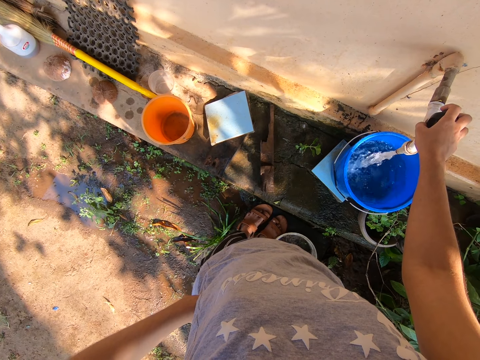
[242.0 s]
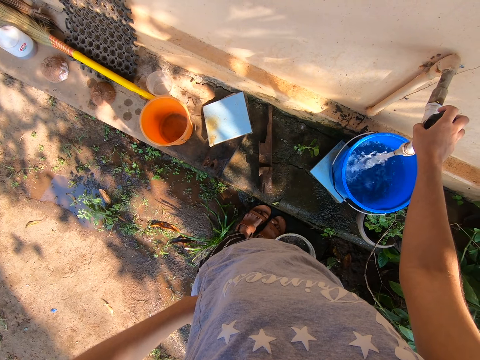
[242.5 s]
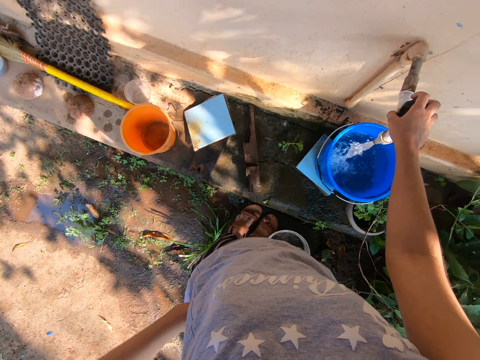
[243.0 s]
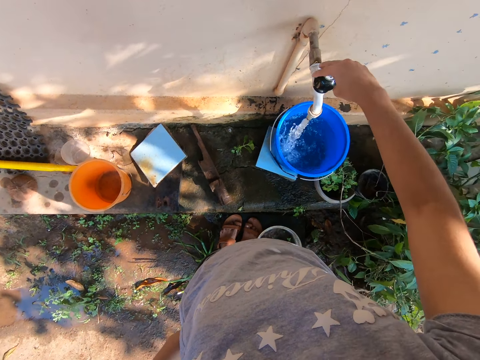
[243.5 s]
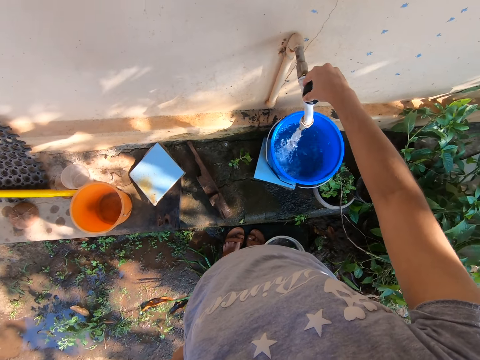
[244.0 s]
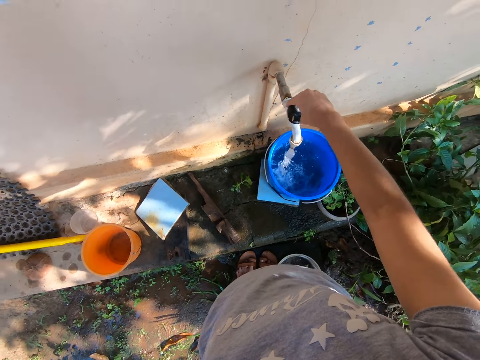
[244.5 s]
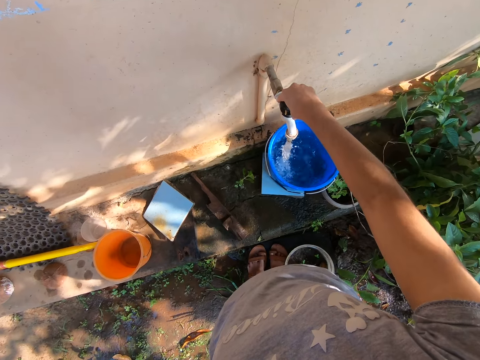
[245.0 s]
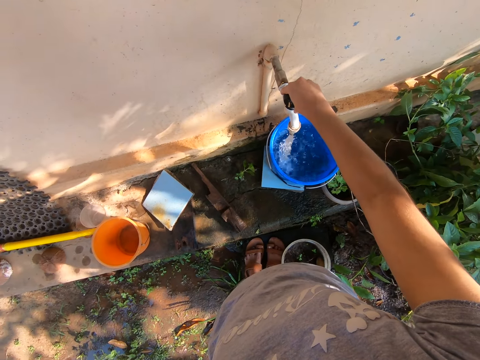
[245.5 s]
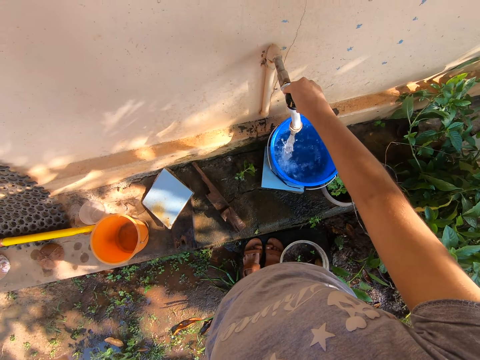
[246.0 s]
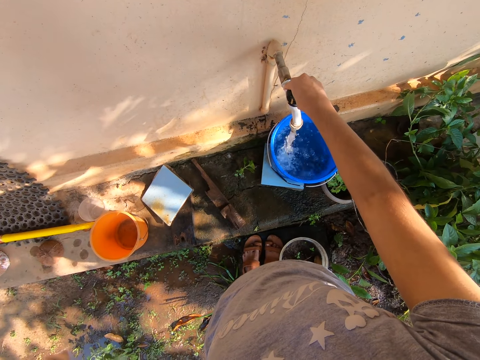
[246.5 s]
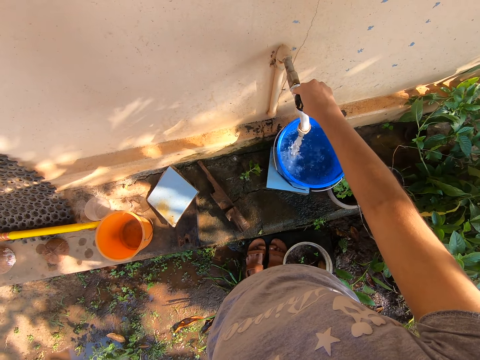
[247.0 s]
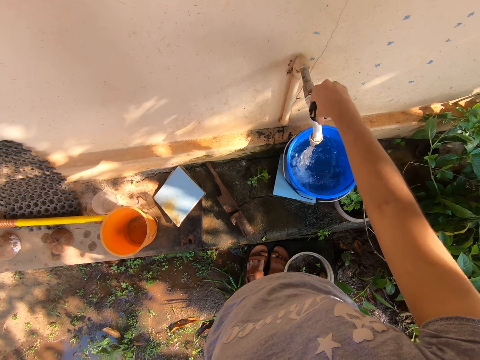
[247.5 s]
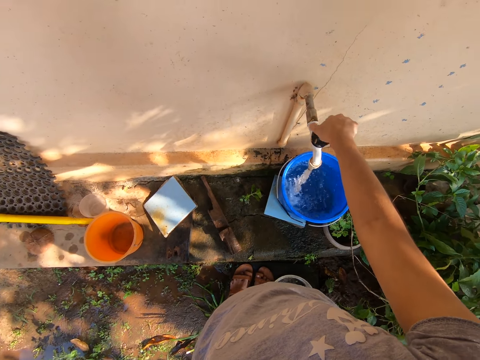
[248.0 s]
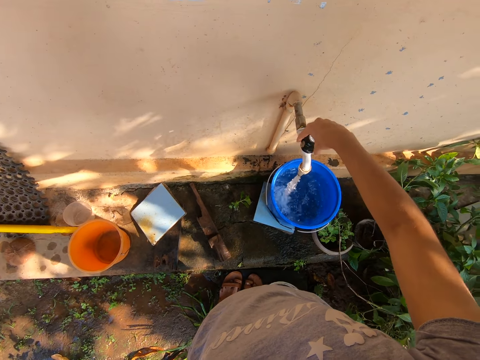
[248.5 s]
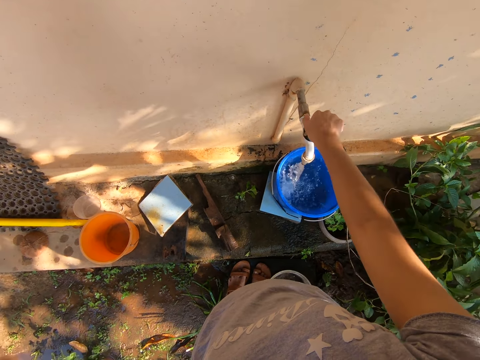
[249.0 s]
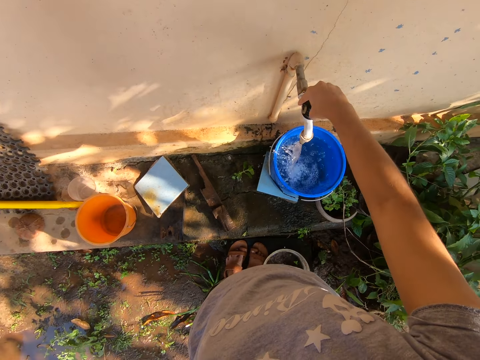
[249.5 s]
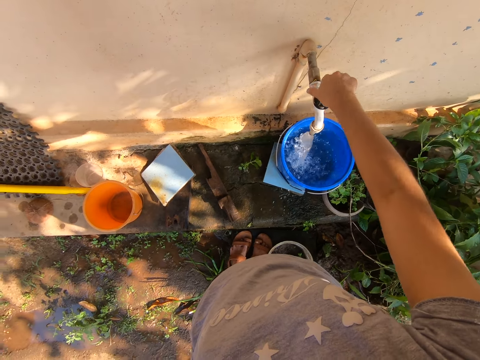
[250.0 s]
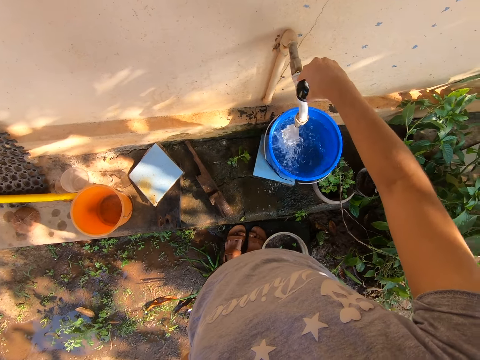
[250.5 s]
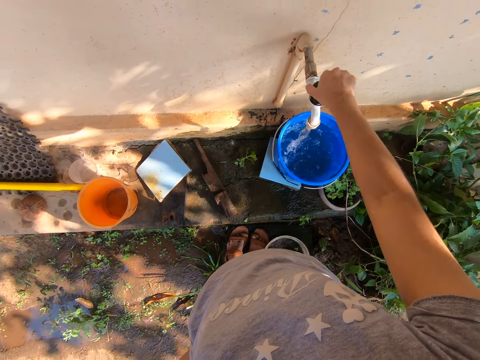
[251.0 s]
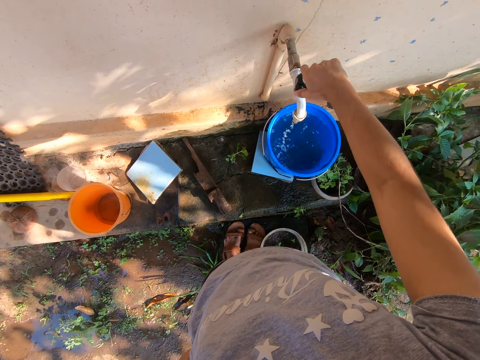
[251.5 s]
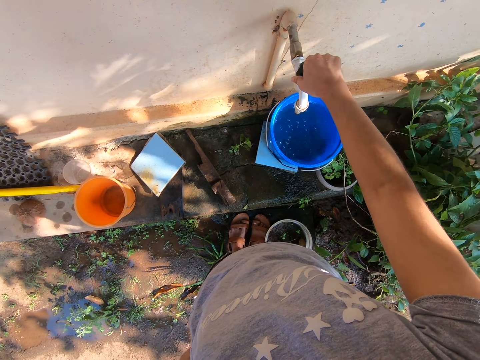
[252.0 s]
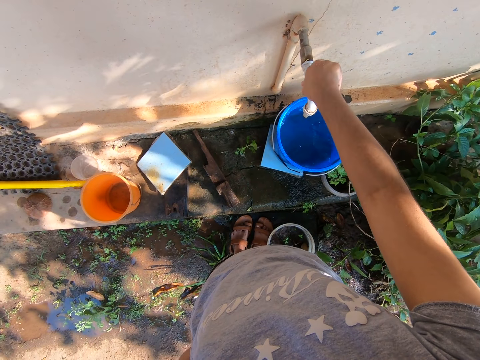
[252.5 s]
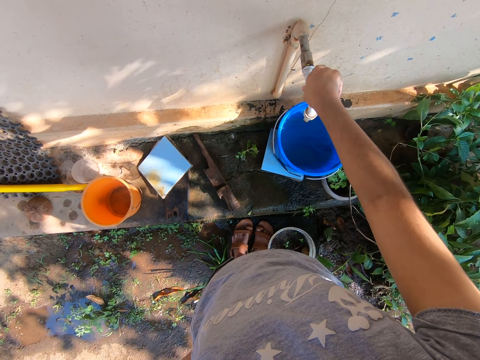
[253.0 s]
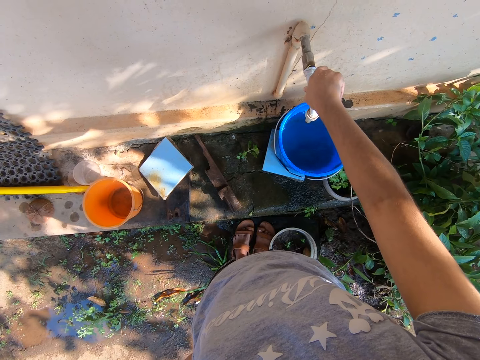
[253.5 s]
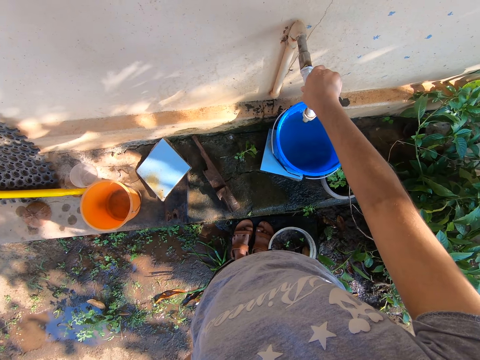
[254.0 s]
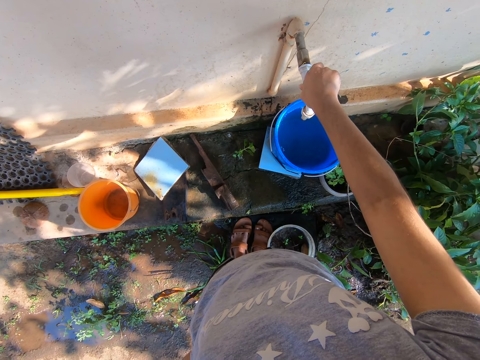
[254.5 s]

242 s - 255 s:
The camera wearer adjusts a tap. They close the tap. They adjust the tap.

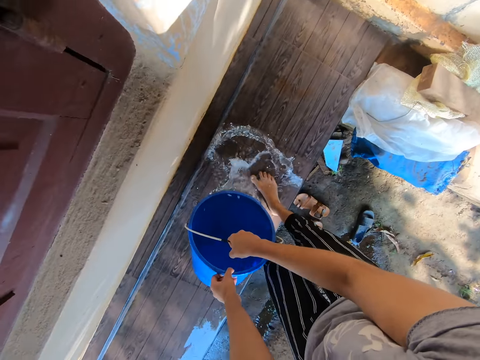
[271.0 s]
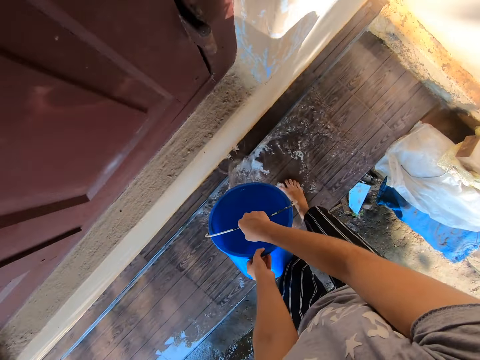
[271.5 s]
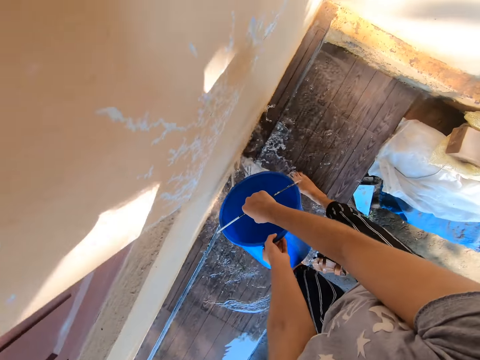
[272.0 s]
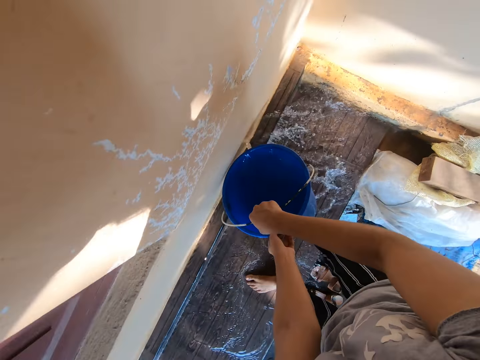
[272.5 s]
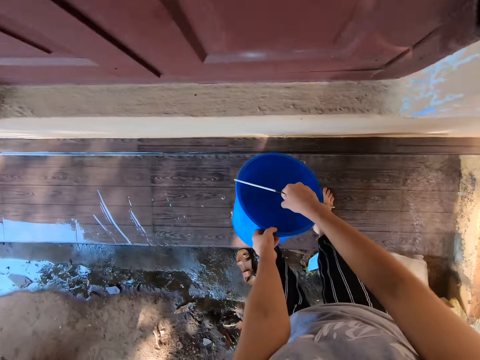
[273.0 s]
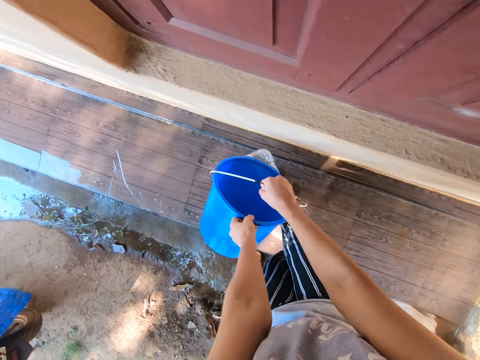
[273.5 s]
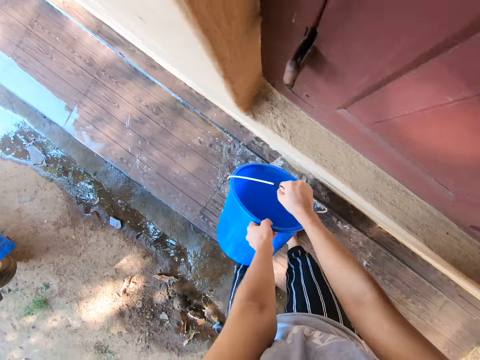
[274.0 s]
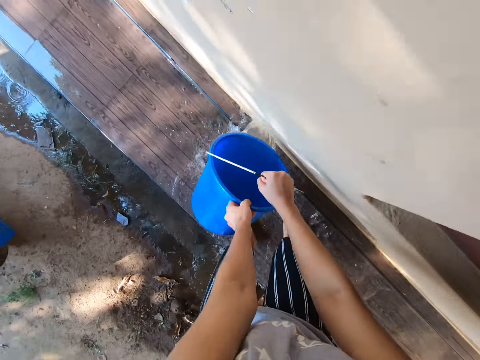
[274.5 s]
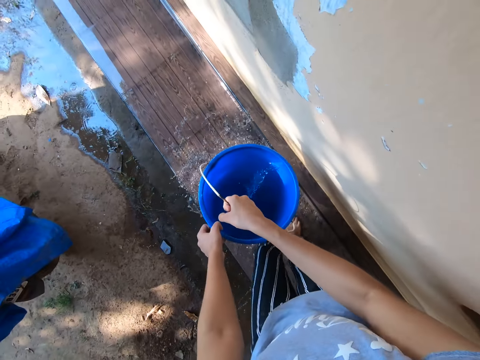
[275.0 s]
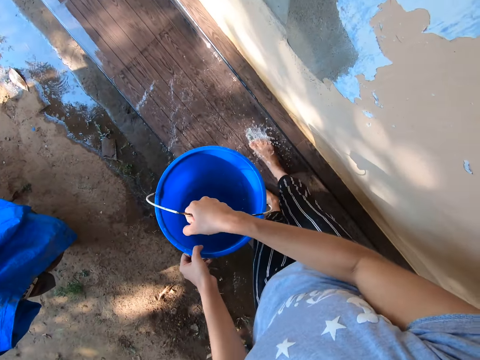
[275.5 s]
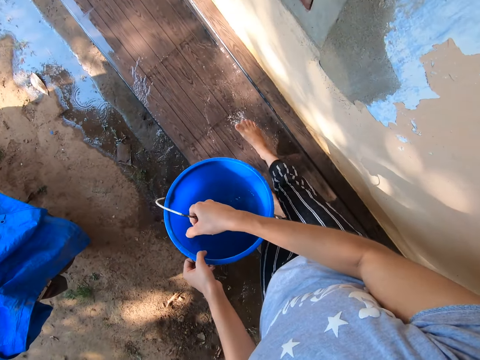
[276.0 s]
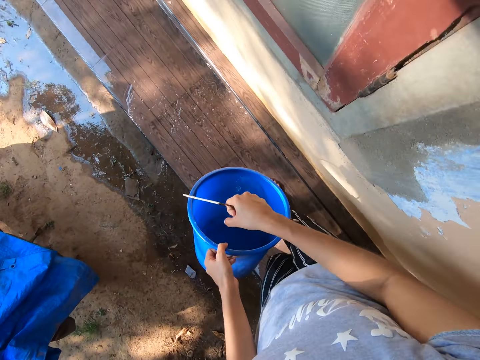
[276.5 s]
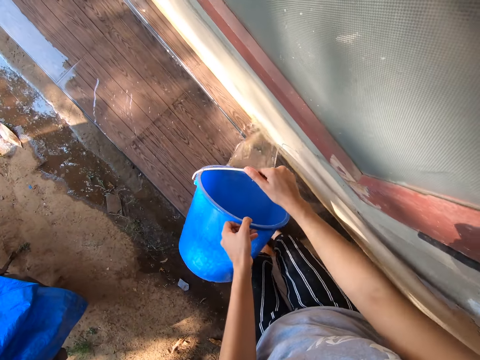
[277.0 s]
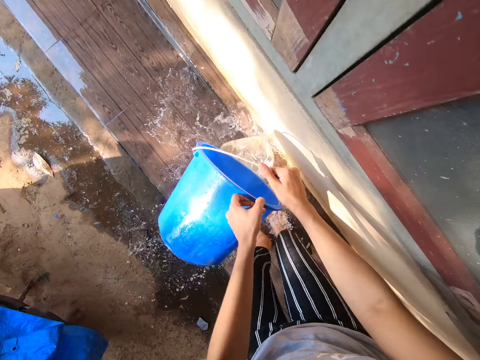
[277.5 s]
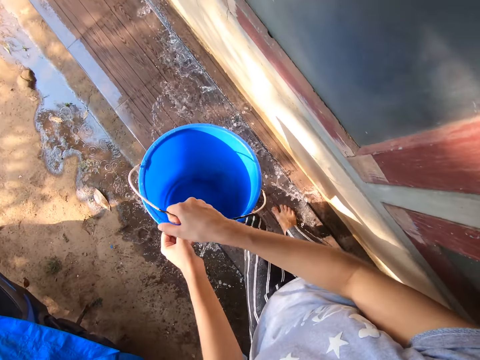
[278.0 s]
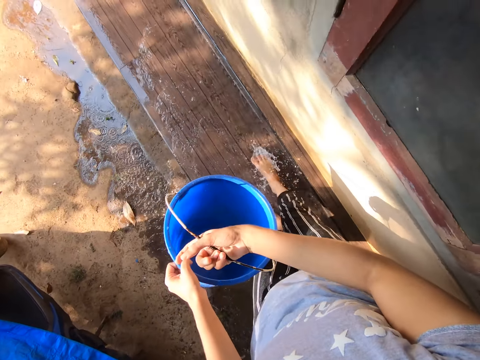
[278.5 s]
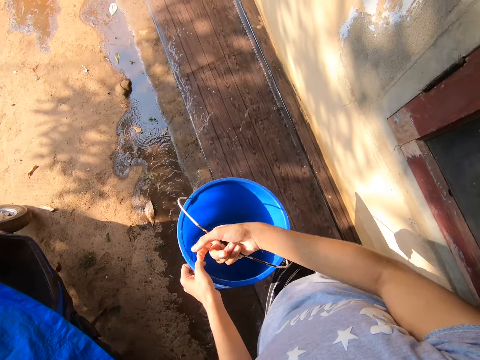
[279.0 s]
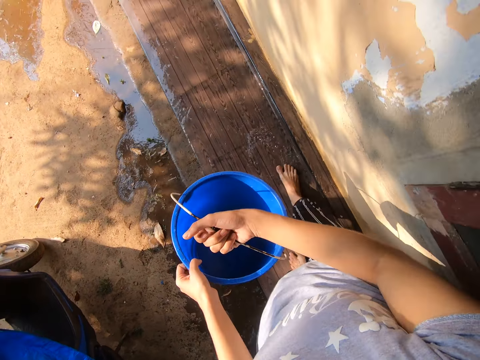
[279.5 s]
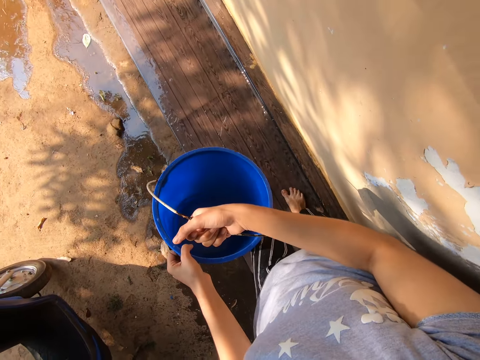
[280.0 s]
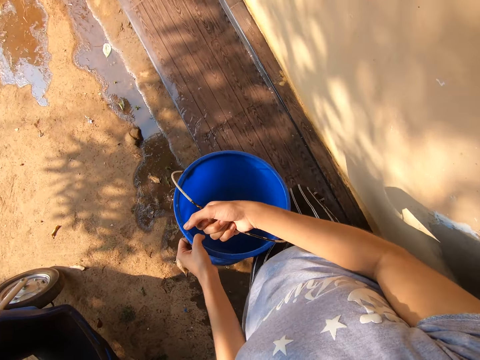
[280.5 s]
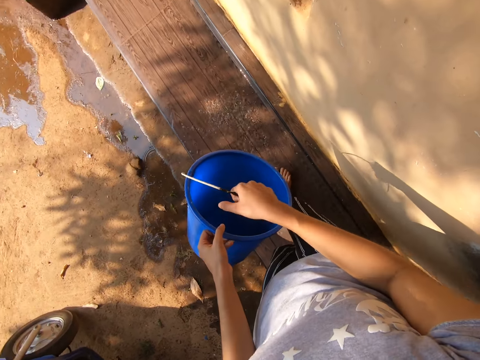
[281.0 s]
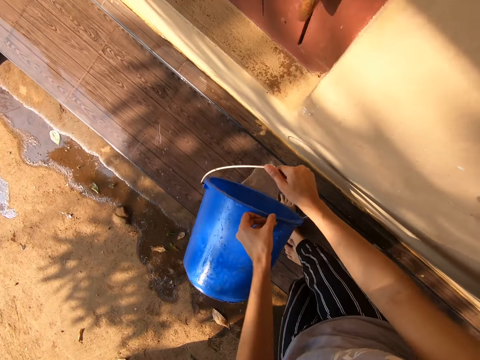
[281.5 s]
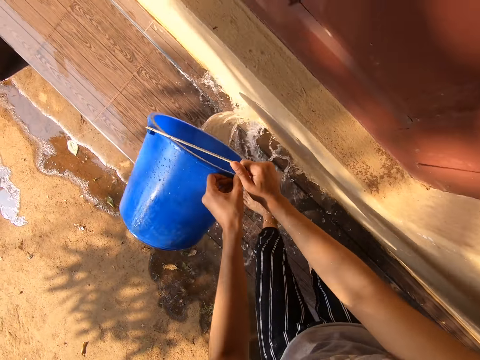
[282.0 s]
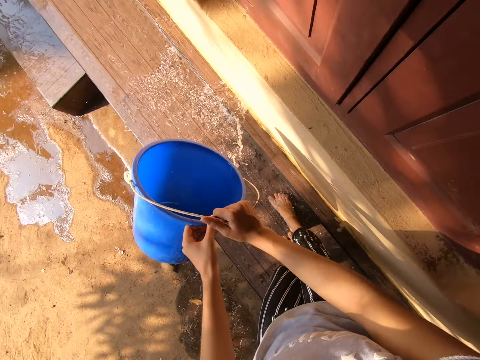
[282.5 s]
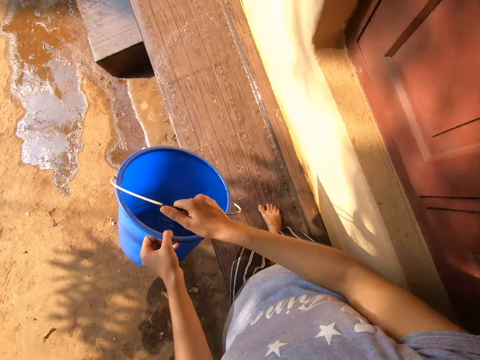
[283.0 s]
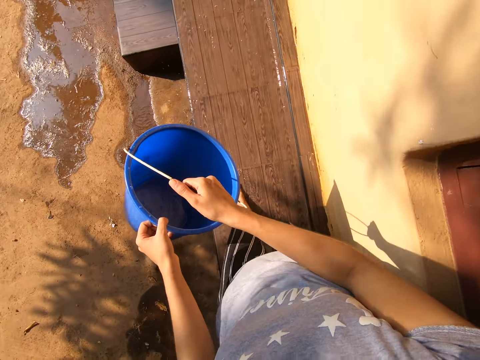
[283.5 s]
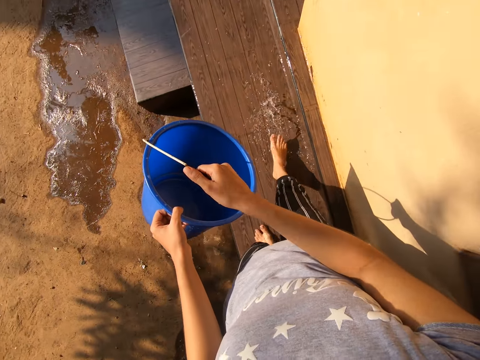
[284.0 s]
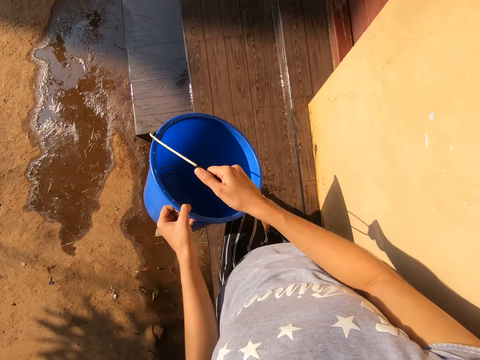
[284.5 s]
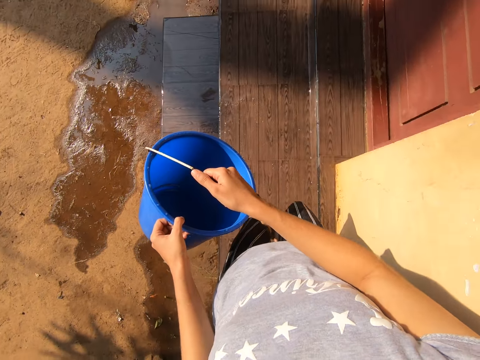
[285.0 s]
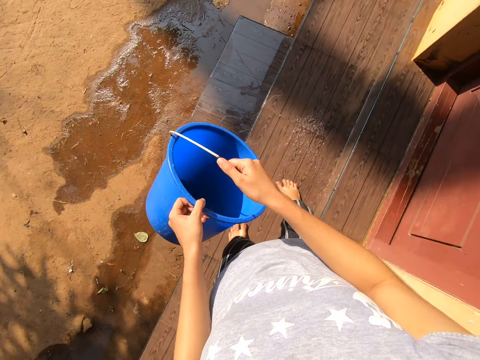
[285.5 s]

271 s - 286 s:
The camera wearer pours water on the floor. They walk around a verandah. They pour water on the floor. They spread the water on the floor. They pour water on the floor. They spread the water on the floor. They pour water on the floor. They walk around the verandah.
